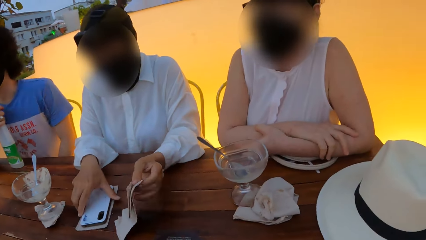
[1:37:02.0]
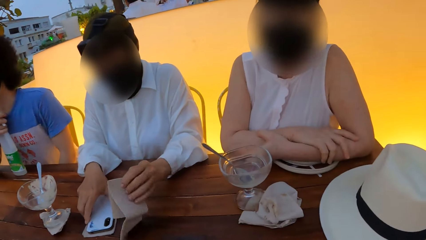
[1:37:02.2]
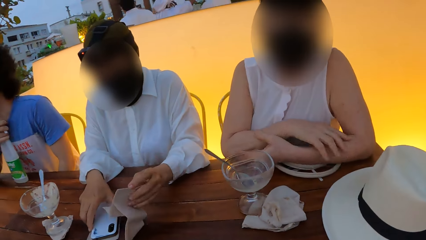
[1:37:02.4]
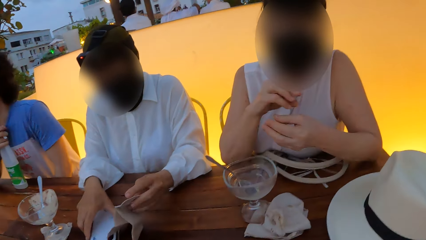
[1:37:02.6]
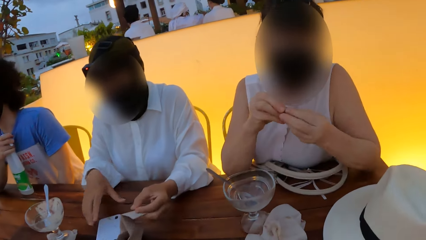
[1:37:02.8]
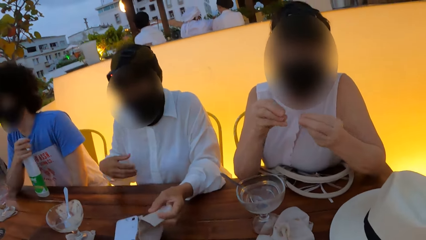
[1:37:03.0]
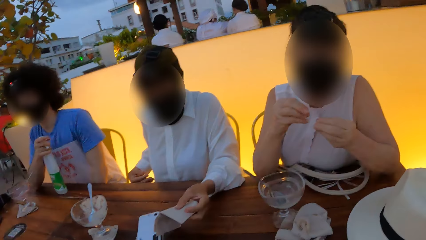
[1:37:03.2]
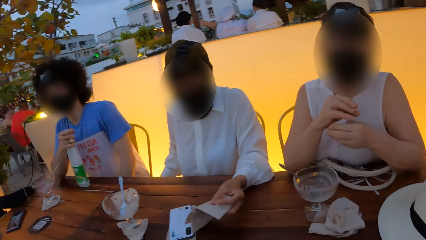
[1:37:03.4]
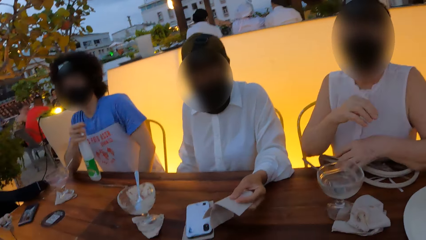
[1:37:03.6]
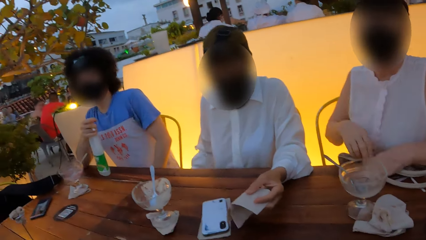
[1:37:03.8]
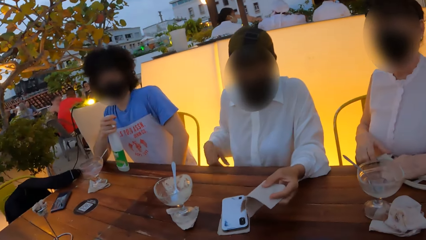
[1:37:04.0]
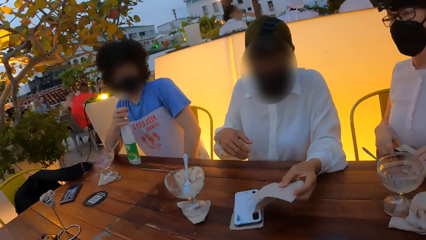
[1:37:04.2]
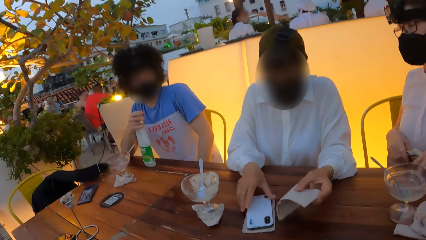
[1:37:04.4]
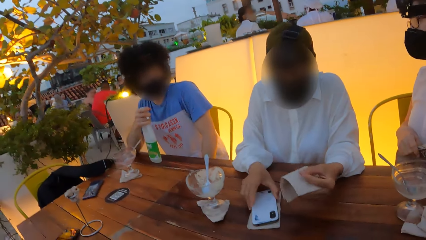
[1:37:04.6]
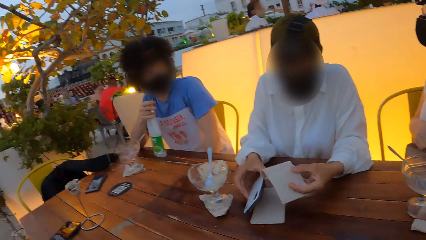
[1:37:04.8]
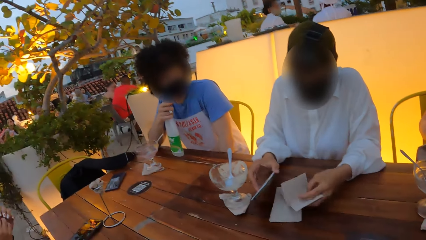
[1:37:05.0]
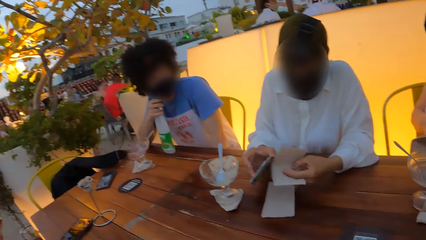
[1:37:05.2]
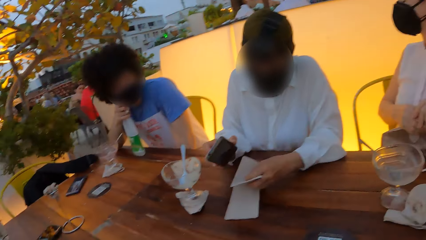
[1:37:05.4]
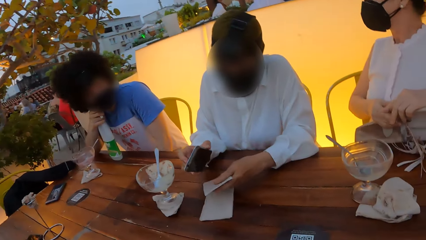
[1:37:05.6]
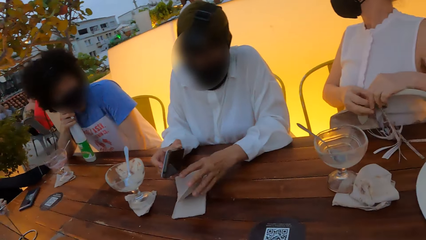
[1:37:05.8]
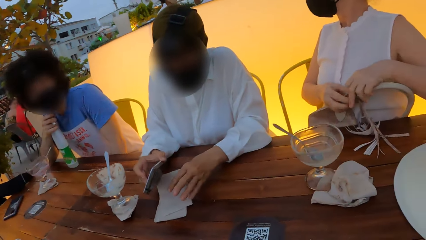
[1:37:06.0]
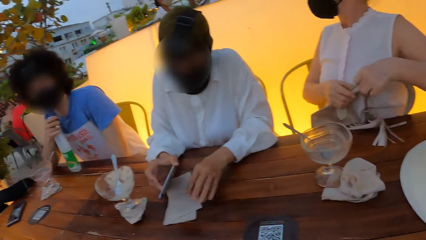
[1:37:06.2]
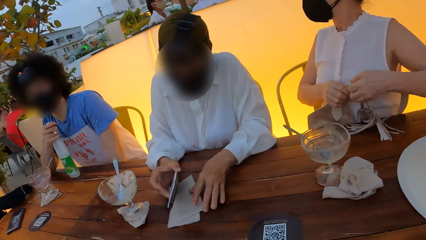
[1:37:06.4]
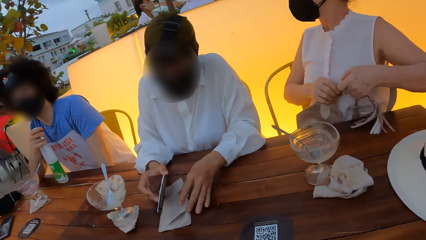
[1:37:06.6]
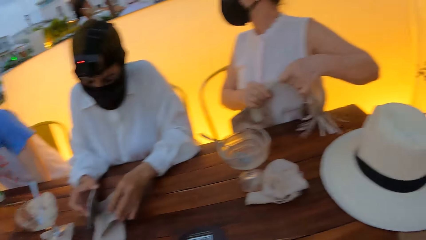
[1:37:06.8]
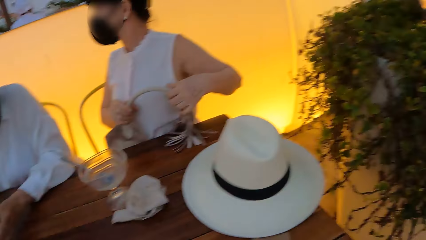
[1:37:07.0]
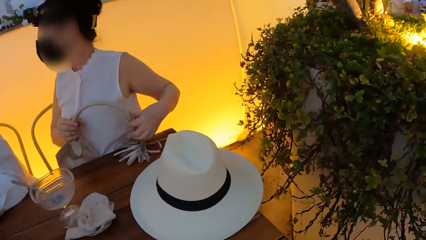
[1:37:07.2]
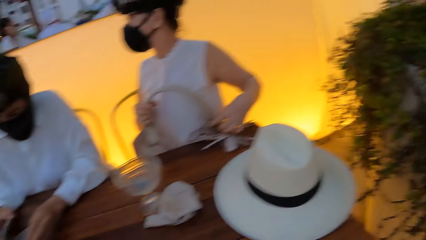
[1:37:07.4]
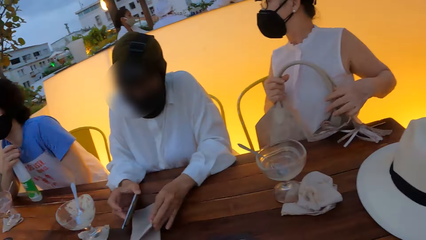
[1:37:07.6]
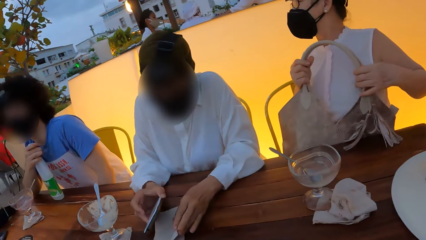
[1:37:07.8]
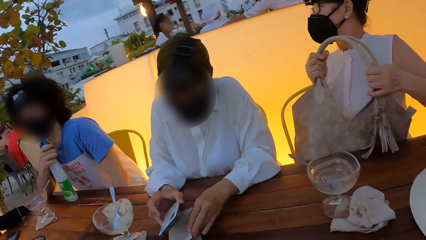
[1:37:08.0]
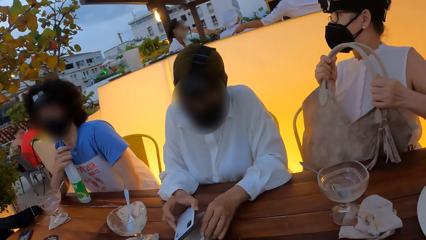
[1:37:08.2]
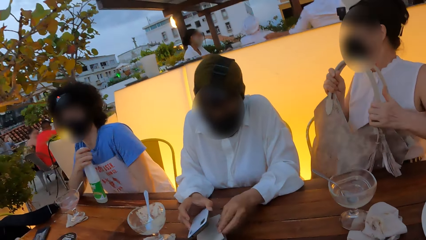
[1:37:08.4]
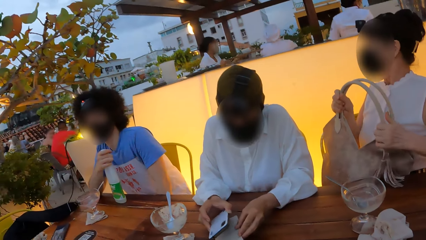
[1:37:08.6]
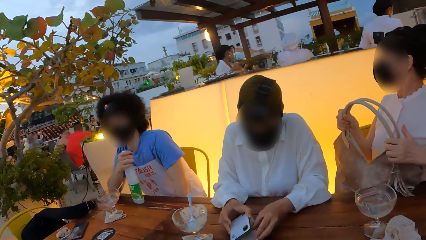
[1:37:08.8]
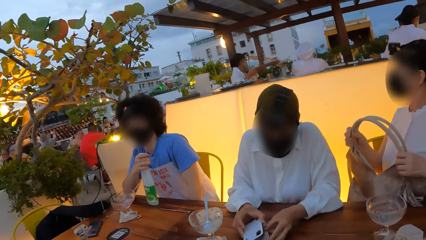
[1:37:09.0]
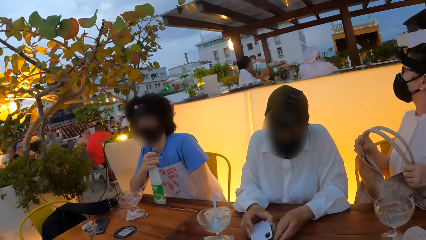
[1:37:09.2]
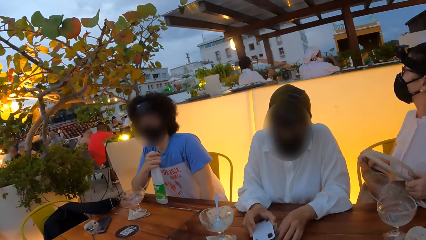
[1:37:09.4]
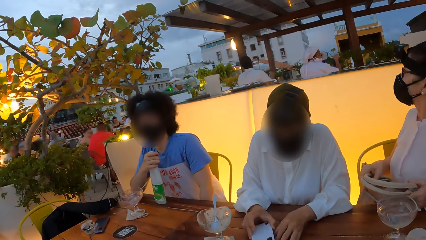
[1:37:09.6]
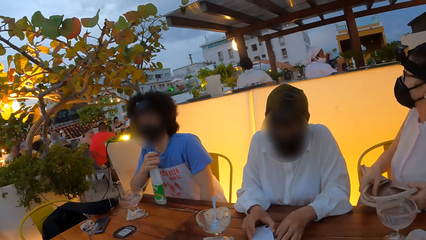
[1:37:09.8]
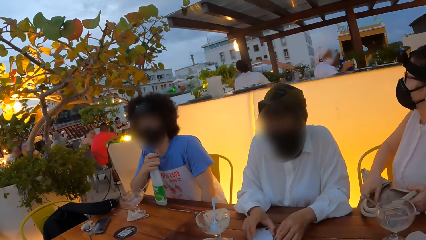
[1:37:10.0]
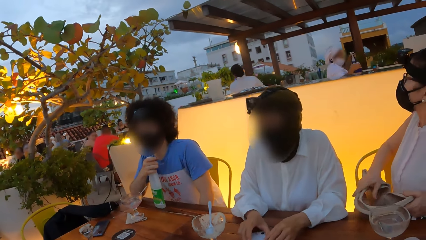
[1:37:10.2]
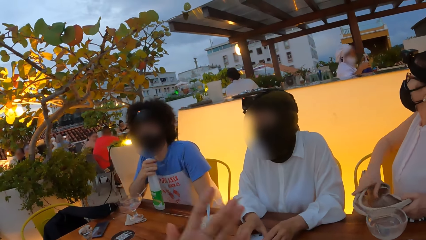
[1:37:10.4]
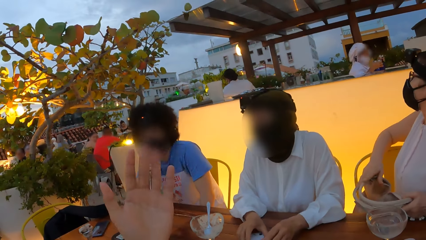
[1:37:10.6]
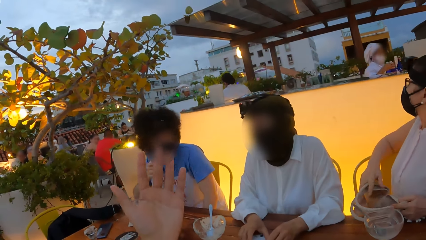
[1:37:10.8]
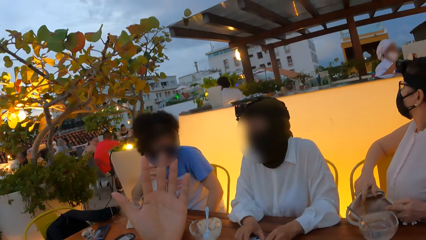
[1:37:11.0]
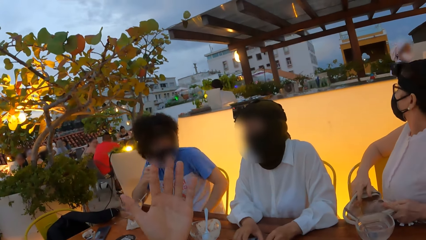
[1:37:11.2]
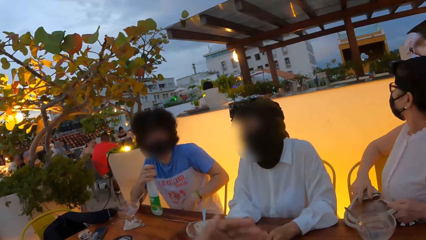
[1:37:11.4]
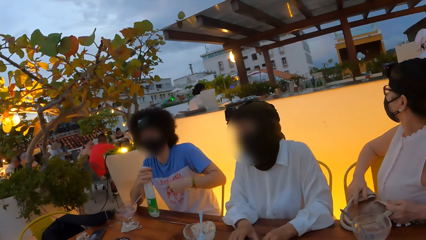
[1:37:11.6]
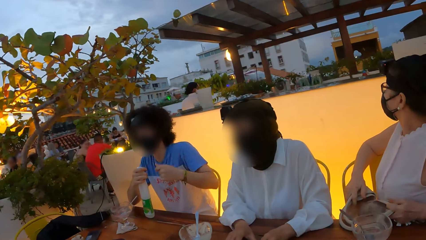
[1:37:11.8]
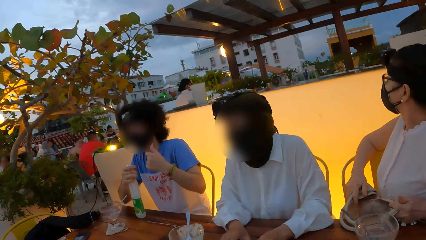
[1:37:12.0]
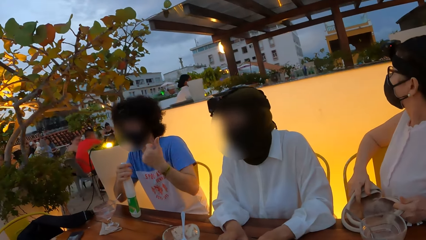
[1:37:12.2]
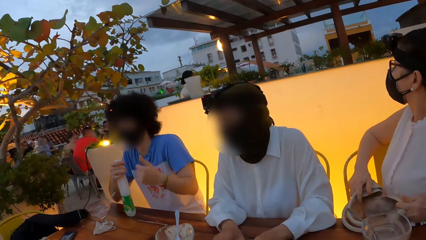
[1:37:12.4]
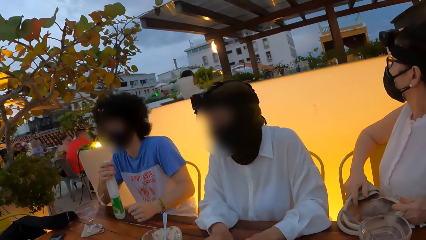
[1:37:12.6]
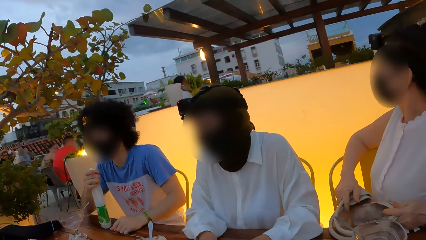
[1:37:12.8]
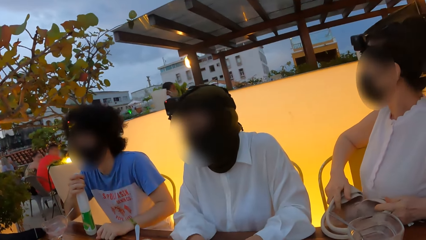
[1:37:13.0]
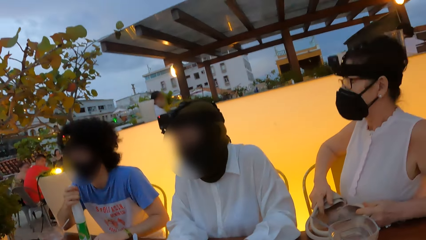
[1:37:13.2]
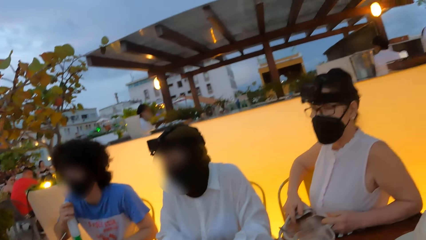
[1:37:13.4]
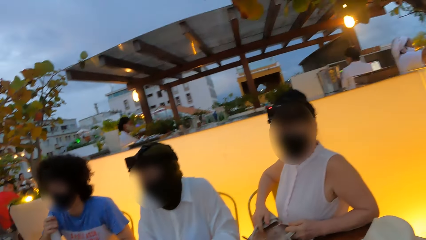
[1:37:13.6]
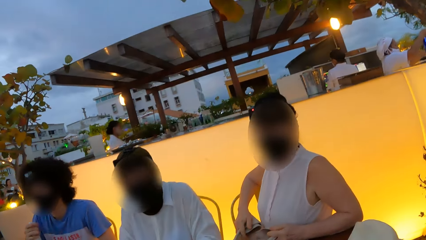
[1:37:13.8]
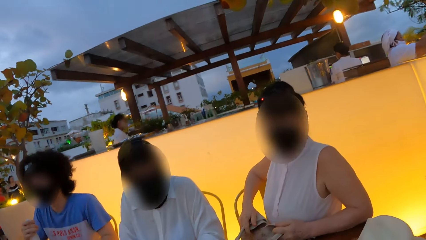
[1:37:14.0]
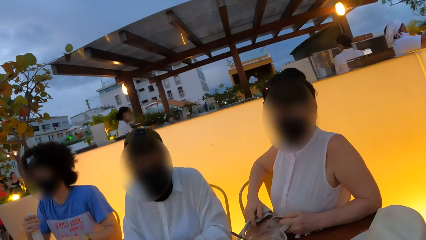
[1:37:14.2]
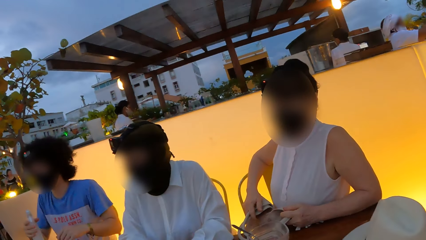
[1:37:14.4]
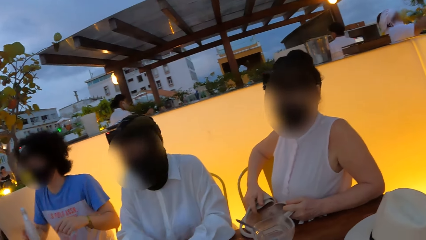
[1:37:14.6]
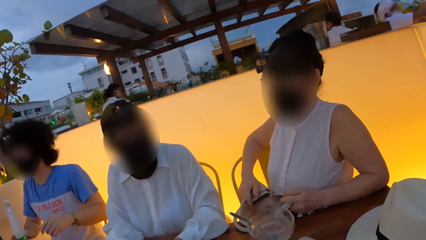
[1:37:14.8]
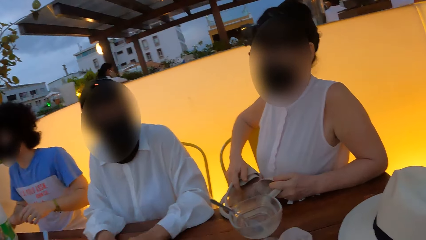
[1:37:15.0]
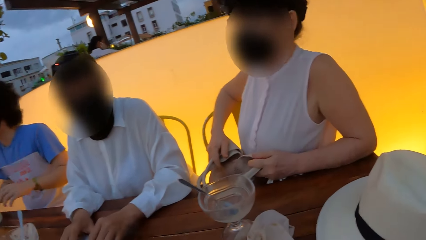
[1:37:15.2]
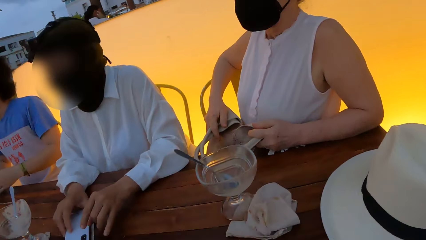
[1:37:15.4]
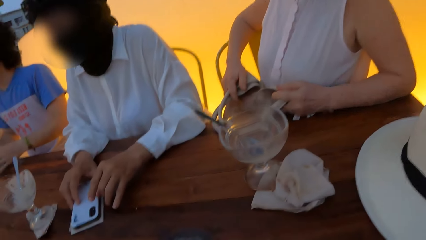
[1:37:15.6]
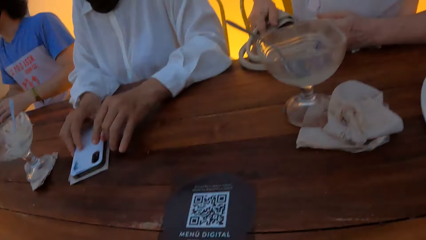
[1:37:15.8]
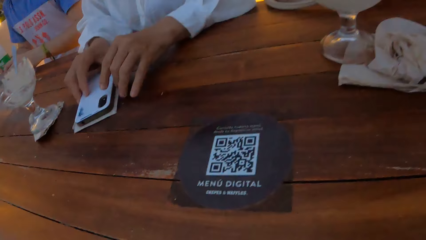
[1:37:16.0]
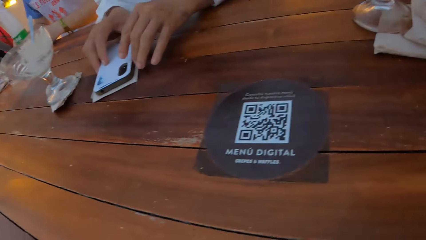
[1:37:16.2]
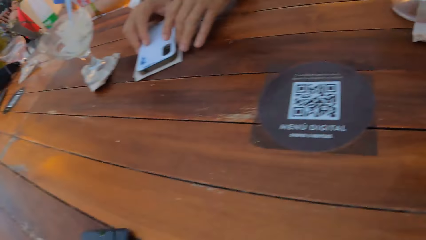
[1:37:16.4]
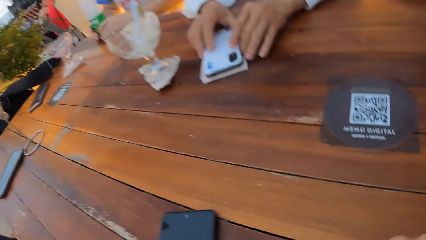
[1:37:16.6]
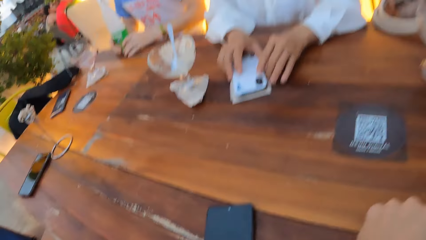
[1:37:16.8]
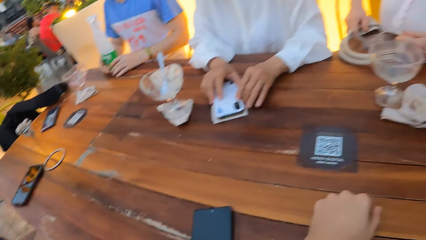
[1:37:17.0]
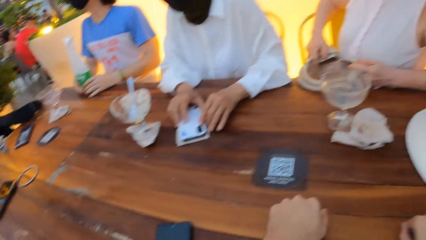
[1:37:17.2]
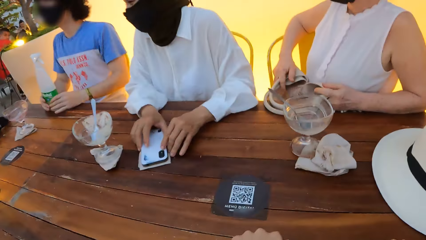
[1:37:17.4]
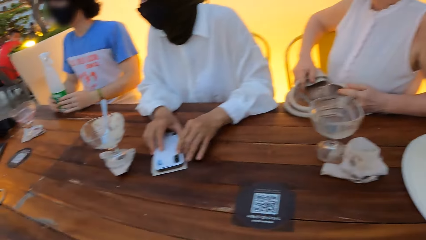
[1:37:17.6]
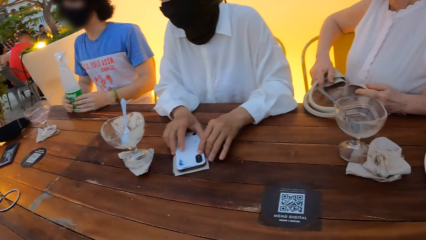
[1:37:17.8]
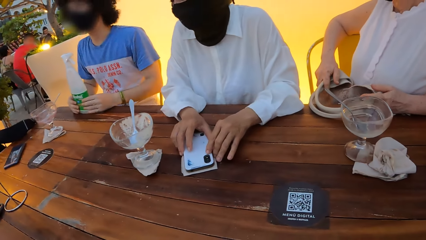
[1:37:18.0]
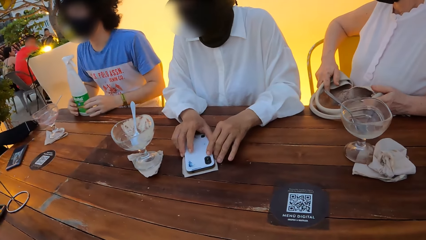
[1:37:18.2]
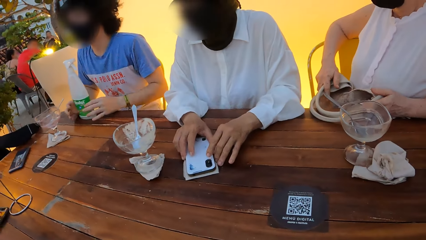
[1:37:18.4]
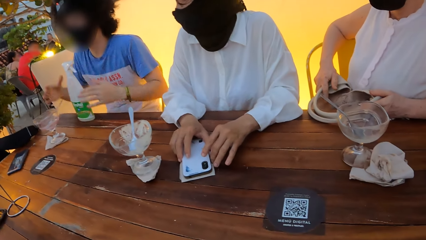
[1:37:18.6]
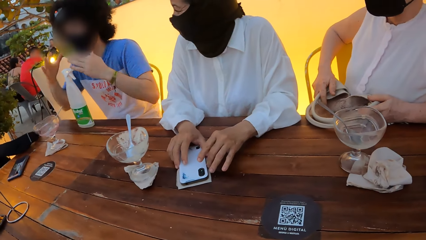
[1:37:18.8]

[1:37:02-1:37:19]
A person holds a book. Another person moves hands. The first person holds a phone and drops the book. The camera wearer stares around. The second person holds a bag. The camera wearer moves his hand. A third person interacts. The camera wearer stares around. He moves his hand on the table.
